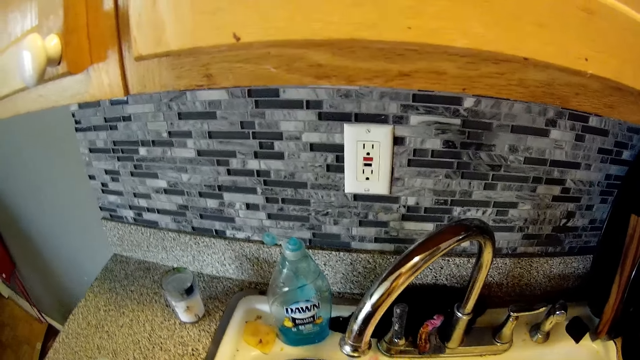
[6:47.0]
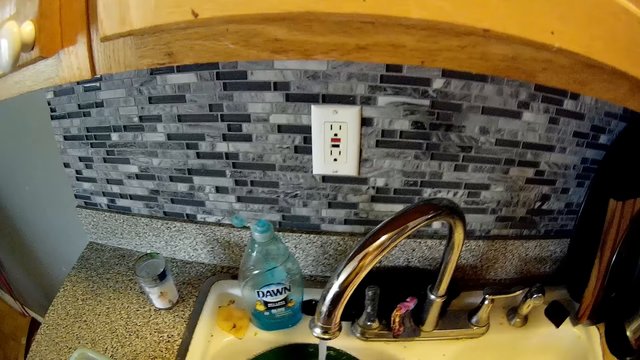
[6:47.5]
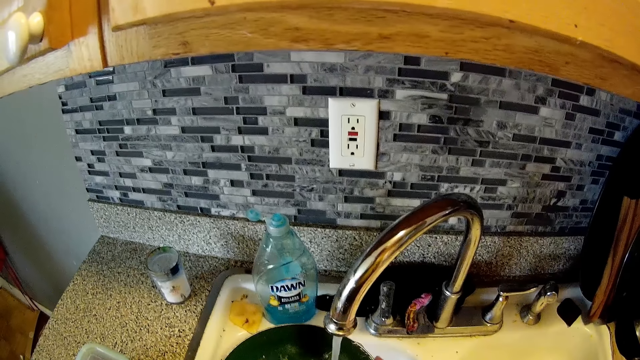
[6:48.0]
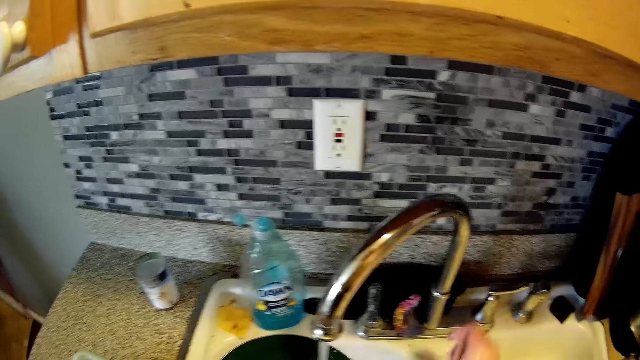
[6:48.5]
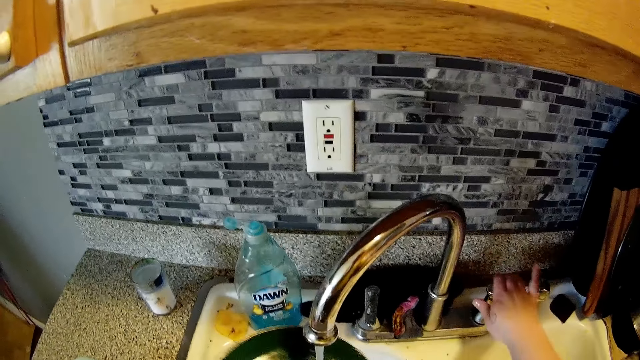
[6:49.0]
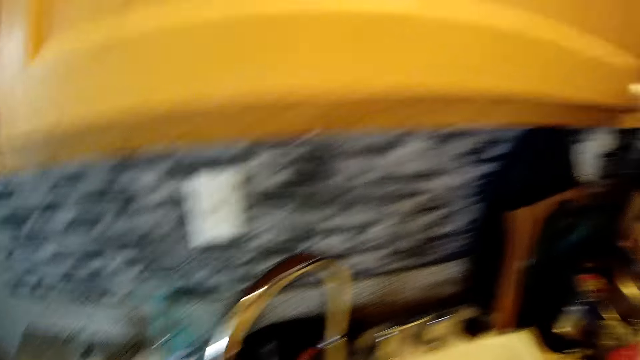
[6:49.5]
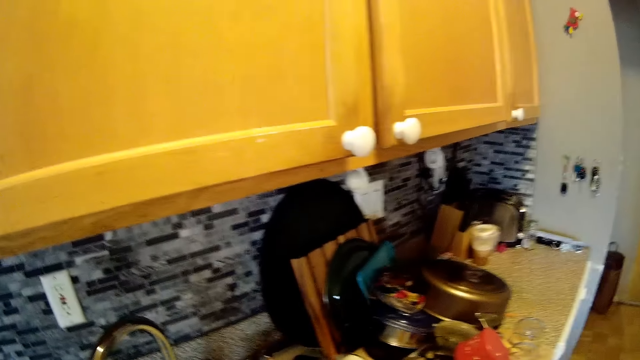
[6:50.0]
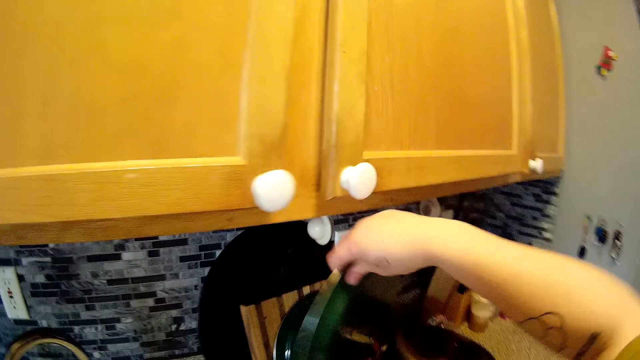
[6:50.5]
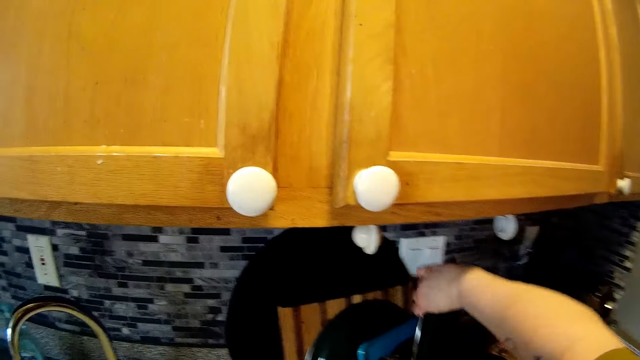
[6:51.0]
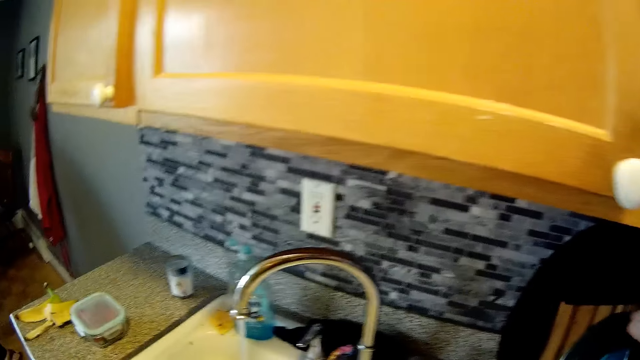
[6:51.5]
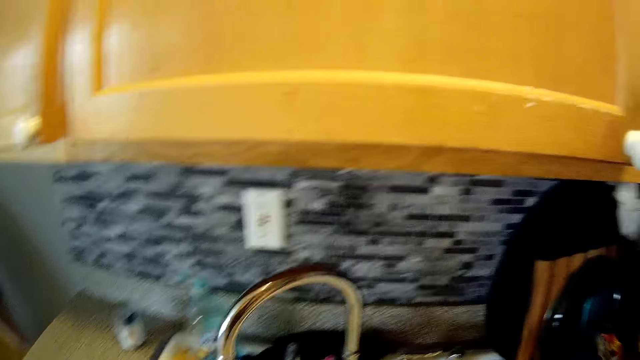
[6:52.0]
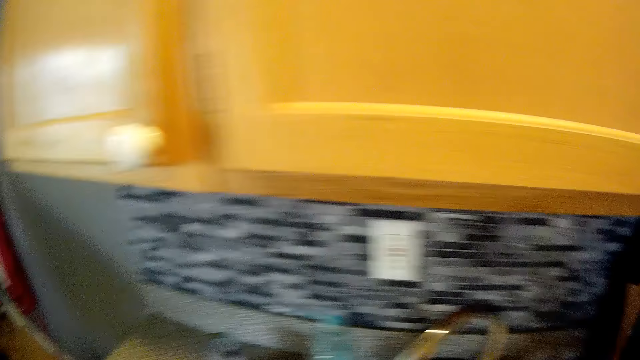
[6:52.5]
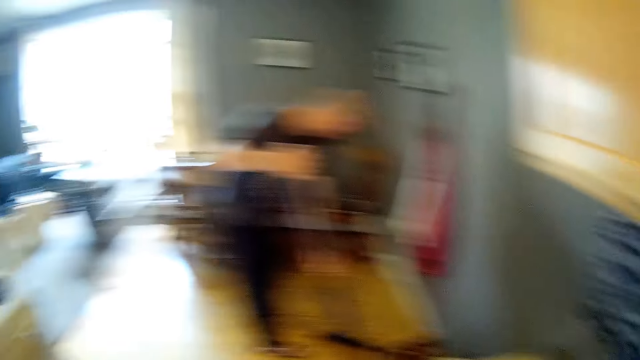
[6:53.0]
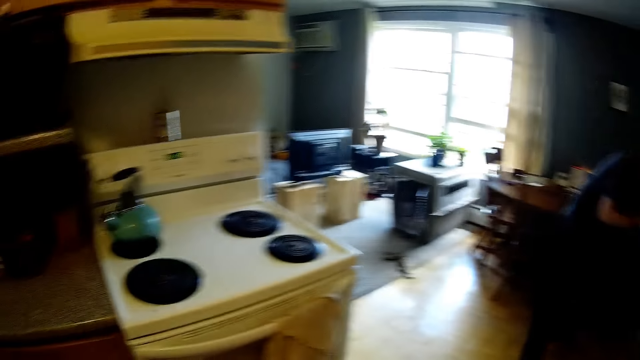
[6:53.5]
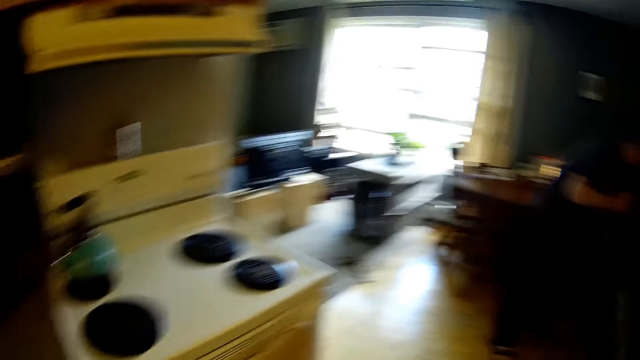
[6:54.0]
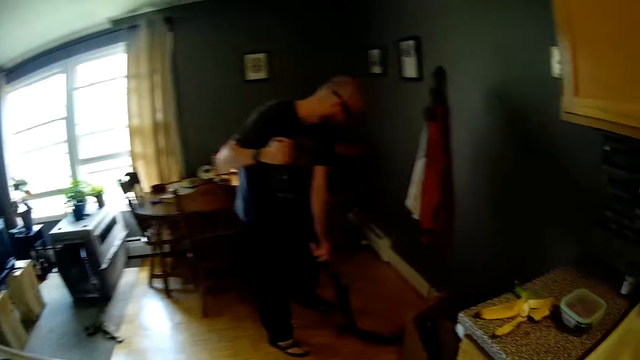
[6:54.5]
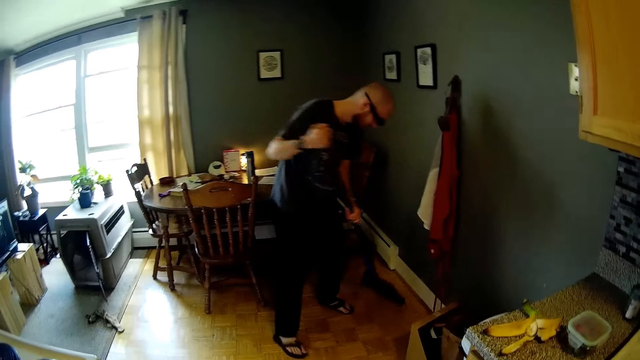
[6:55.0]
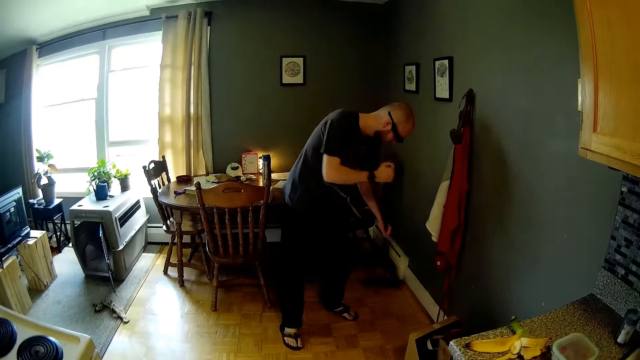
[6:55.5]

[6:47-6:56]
The camera wearer rinses a plate with water from the tap. She puts off the tap with her right hand. She puts the plate in the plate rack with her right hand. She arranges something. The man sweeps the floor with the broom in his hands. The camera wearer looks around.

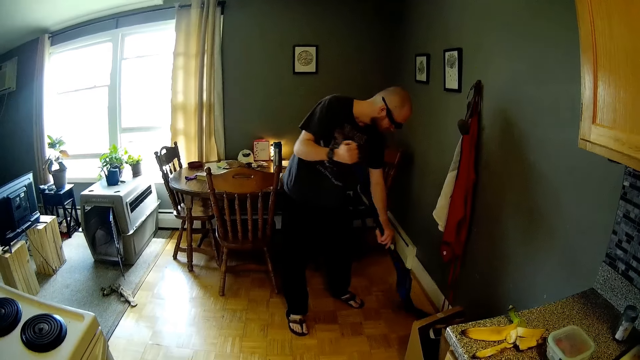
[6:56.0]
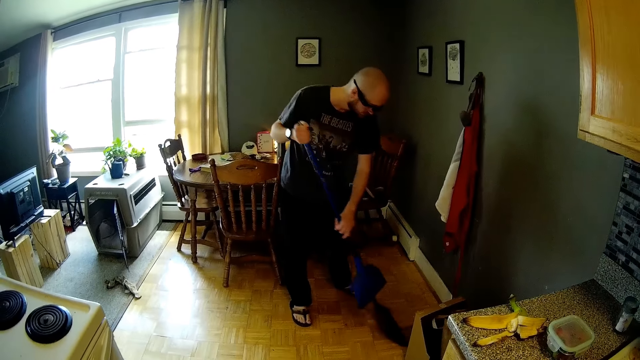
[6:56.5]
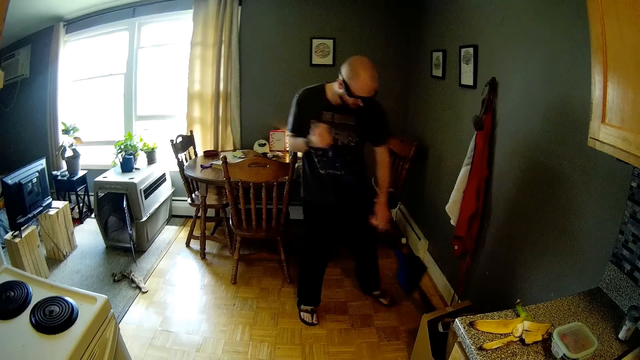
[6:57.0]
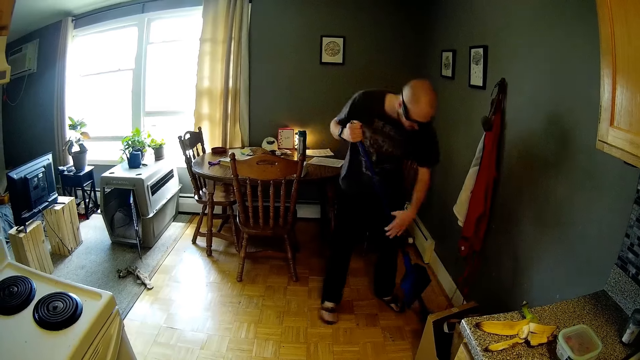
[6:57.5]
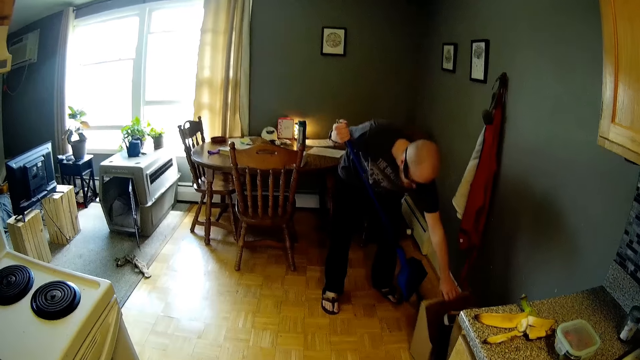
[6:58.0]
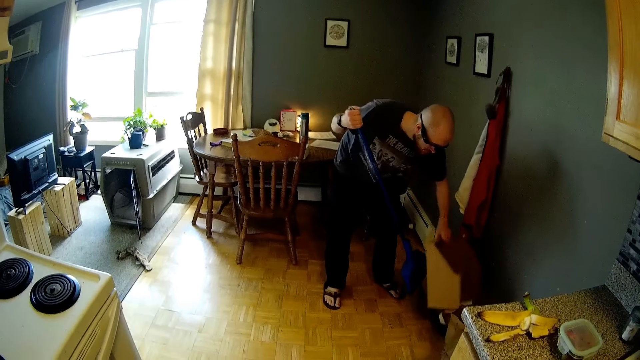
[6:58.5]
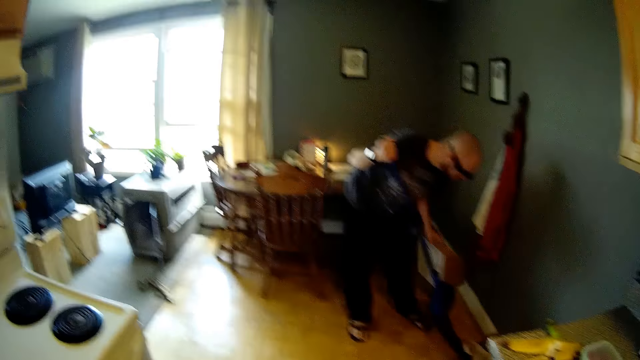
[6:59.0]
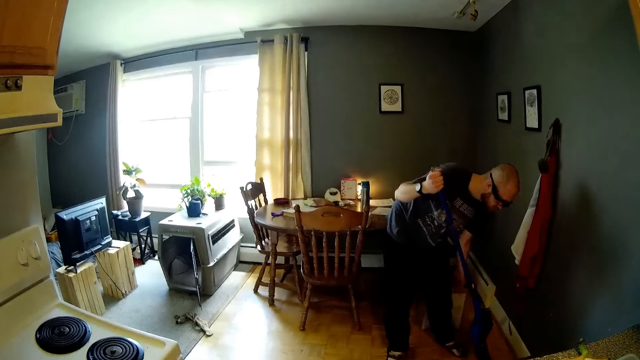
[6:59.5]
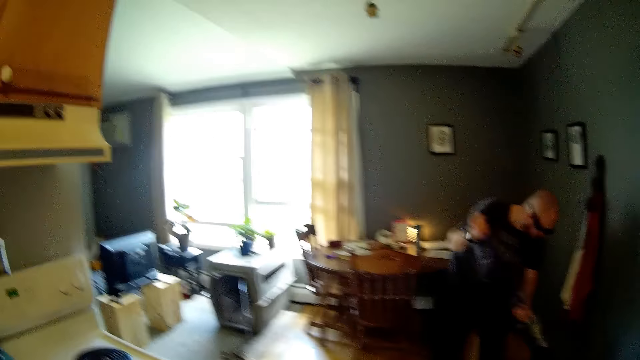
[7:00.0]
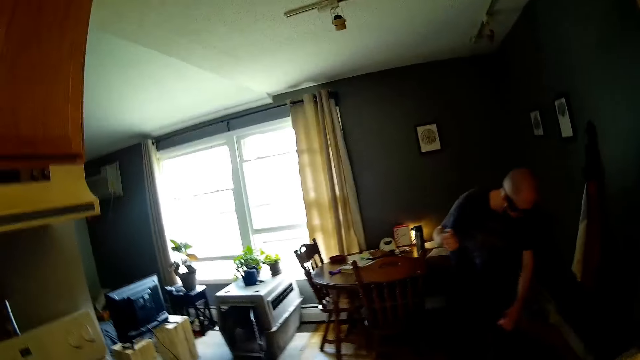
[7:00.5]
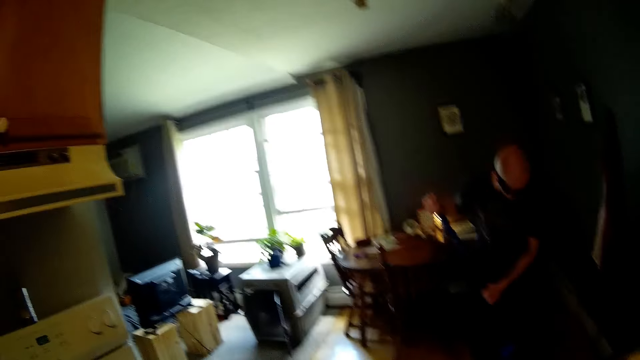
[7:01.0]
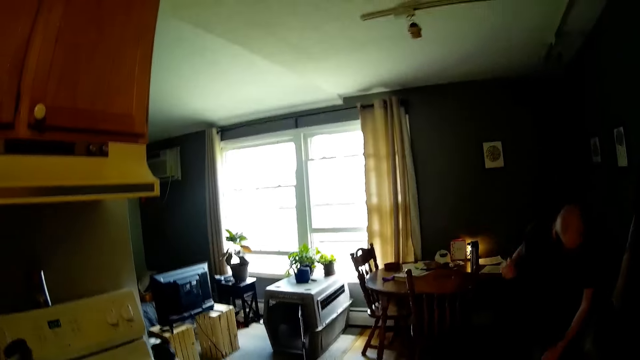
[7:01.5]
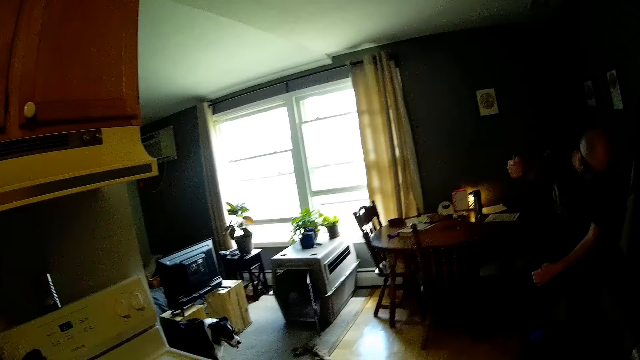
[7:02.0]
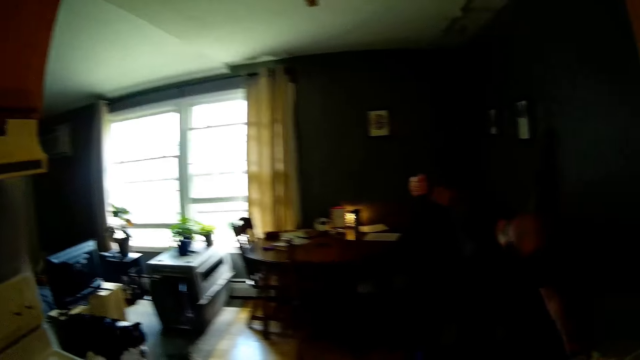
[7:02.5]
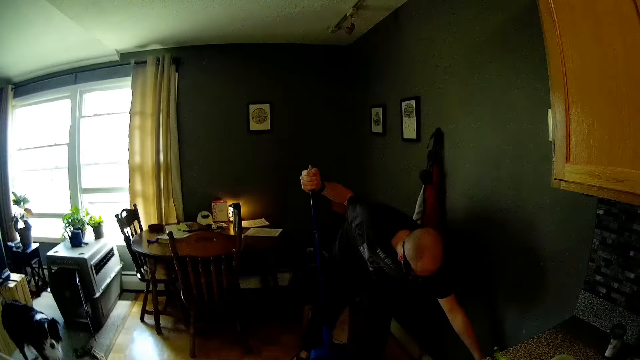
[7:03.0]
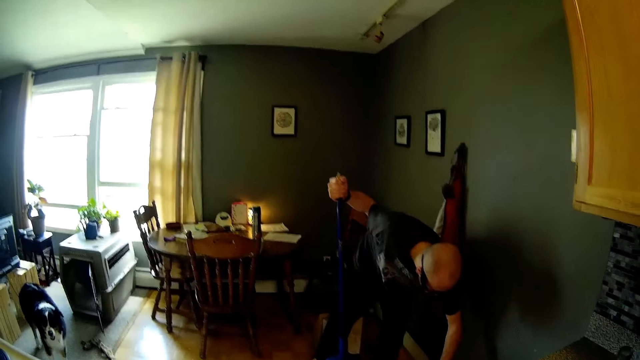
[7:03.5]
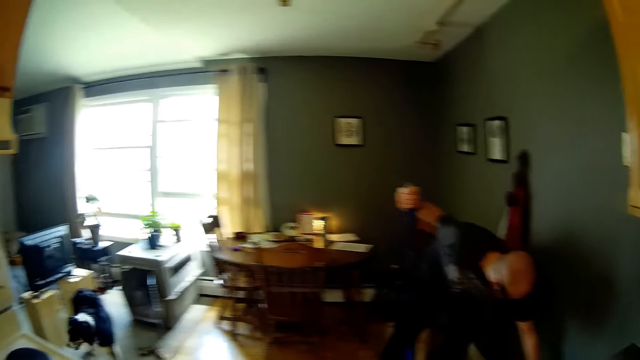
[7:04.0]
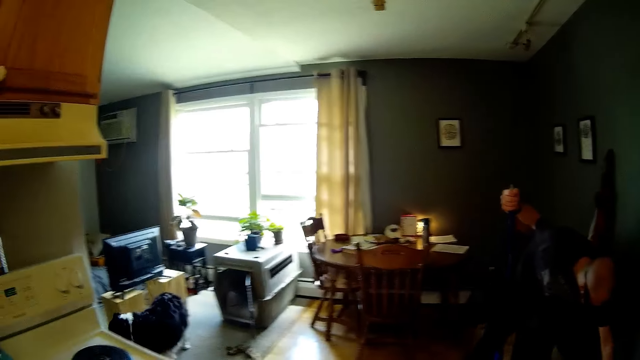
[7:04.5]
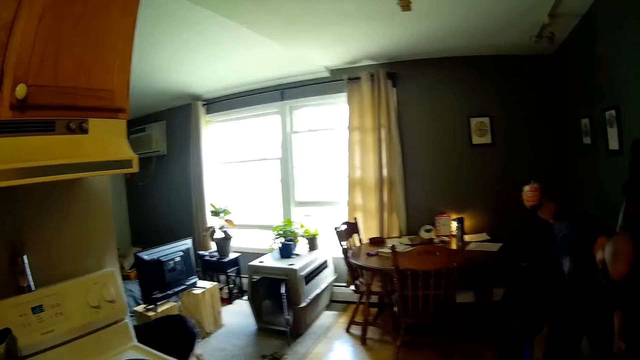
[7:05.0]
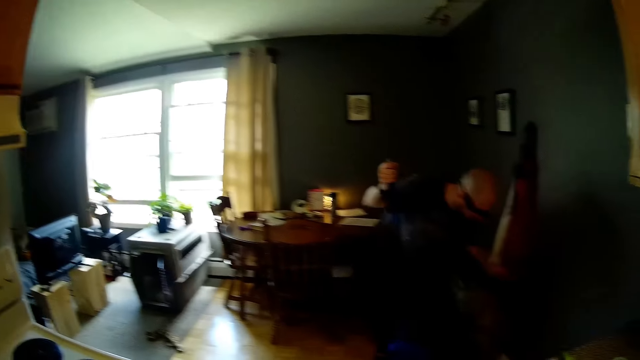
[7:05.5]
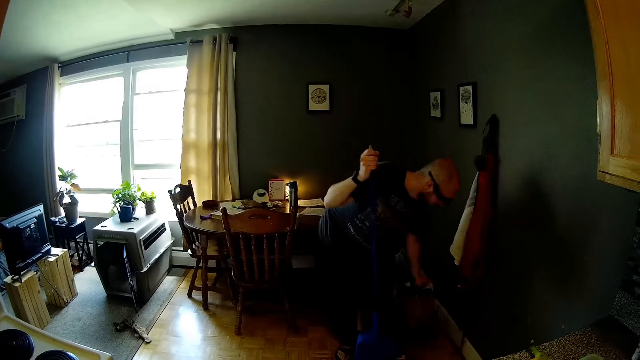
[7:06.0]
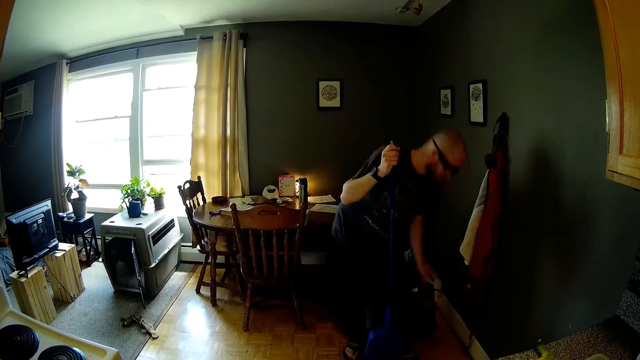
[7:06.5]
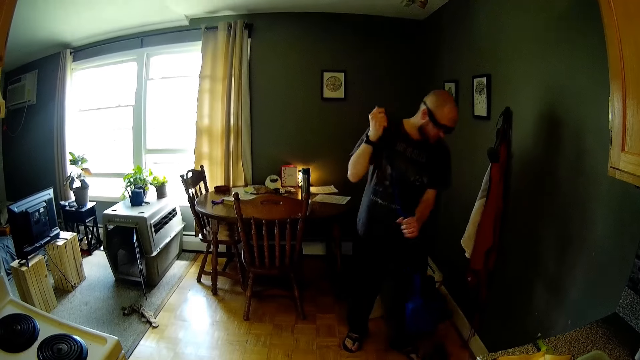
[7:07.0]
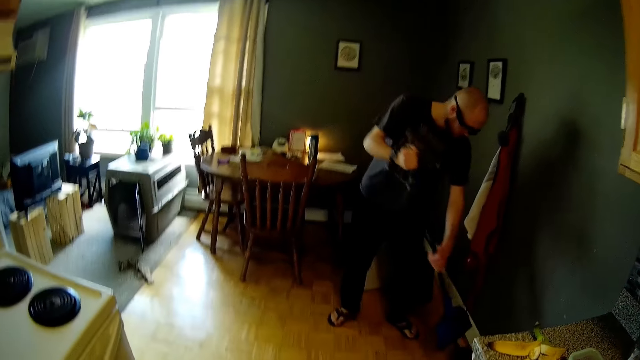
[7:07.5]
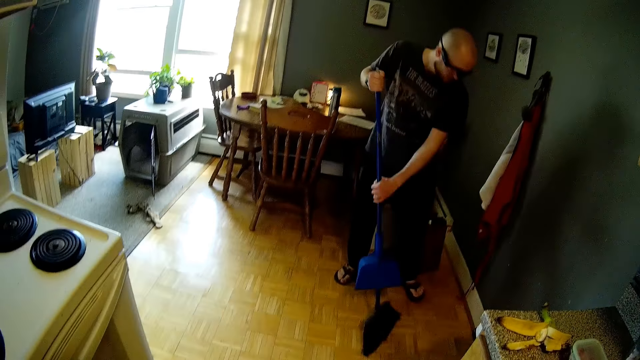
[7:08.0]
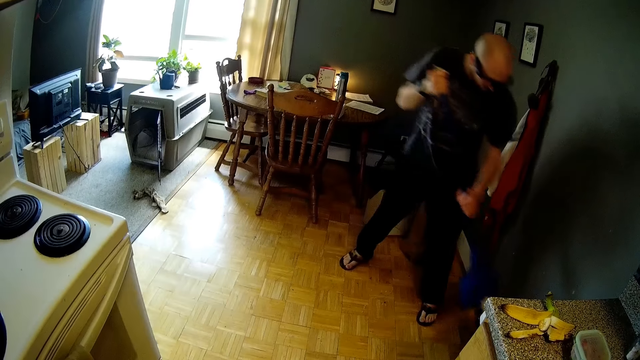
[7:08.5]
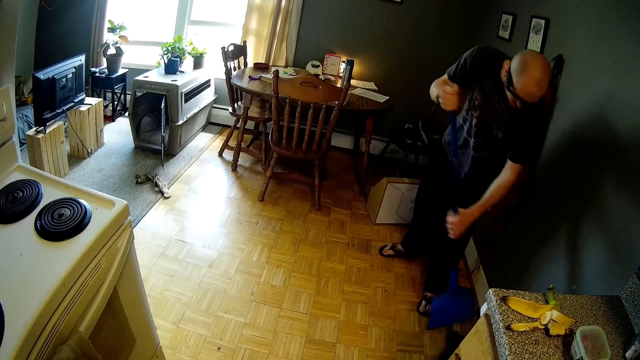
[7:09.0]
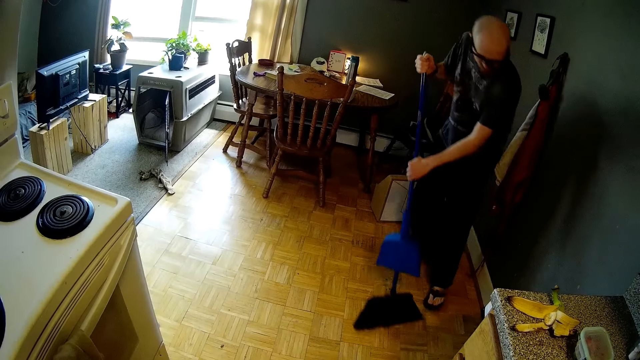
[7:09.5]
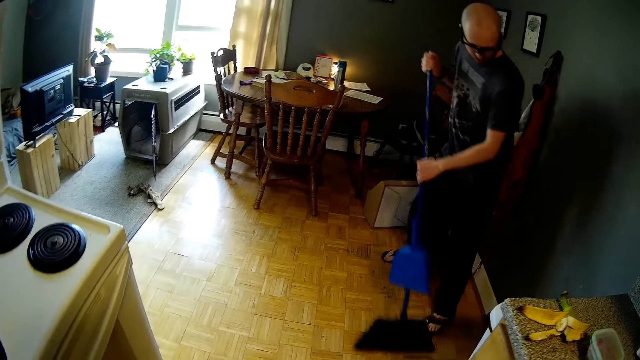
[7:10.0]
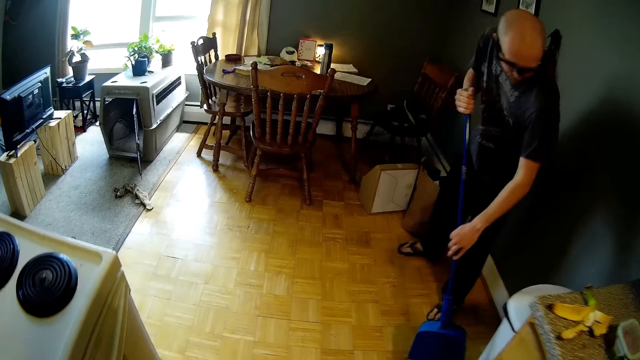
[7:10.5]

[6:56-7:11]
The man picks up a panel with his left hand. The man places the panel in his right hand on the floor. The man sweeps the floor with the broom in his hands. The man pushes a bag with his left hand. The man sweeps the floor with the broom in his hands.
